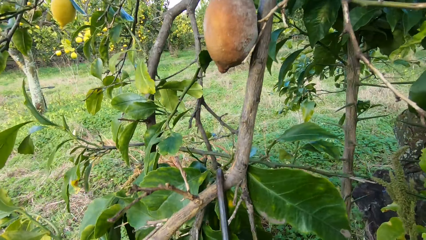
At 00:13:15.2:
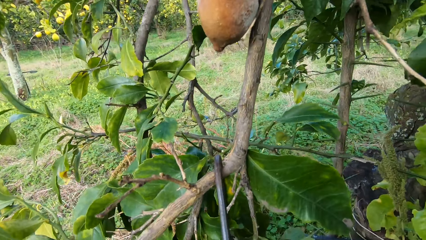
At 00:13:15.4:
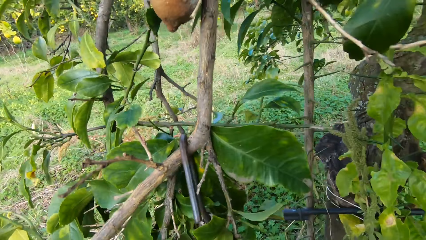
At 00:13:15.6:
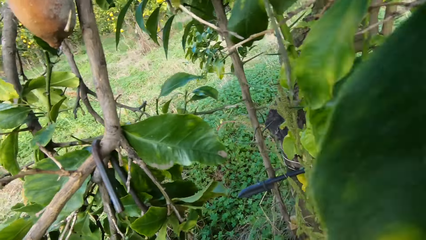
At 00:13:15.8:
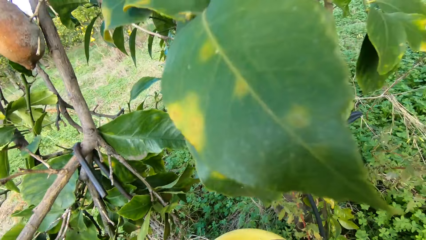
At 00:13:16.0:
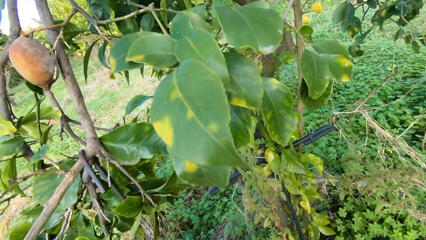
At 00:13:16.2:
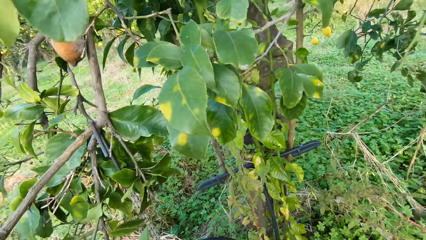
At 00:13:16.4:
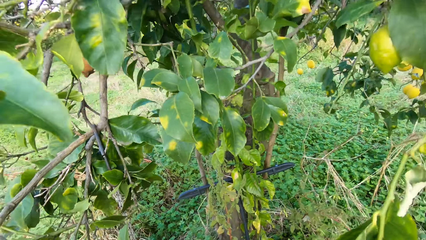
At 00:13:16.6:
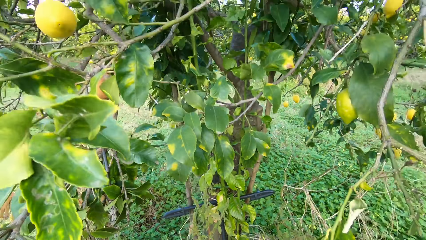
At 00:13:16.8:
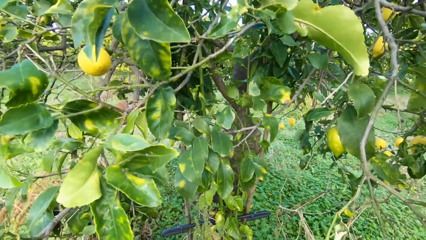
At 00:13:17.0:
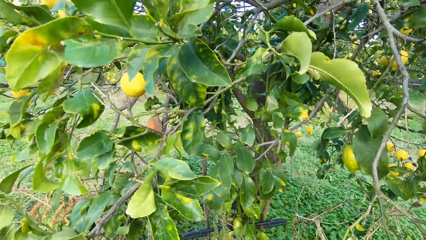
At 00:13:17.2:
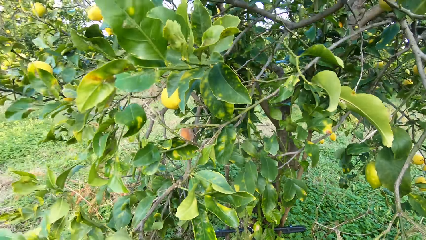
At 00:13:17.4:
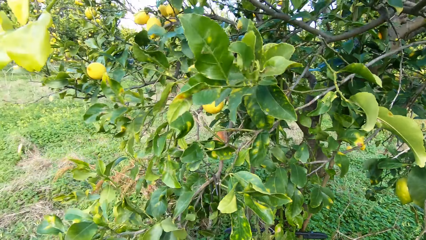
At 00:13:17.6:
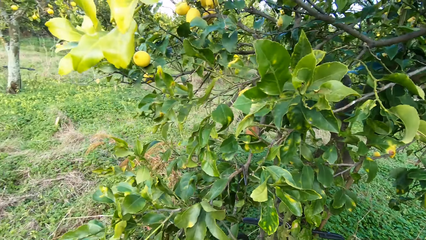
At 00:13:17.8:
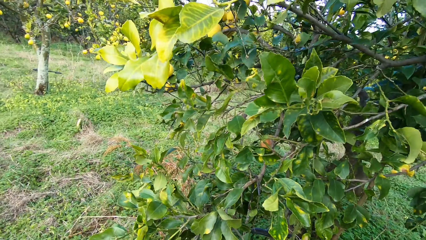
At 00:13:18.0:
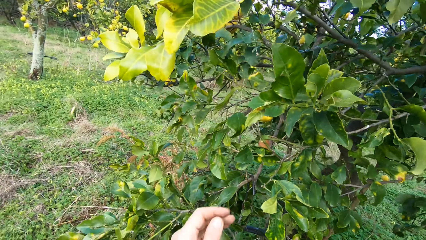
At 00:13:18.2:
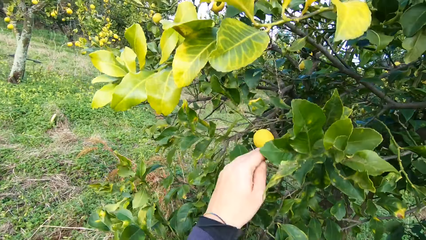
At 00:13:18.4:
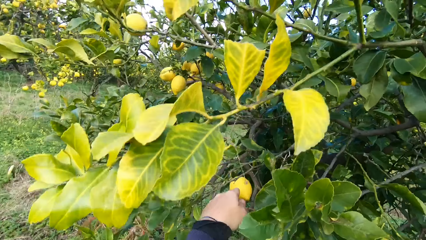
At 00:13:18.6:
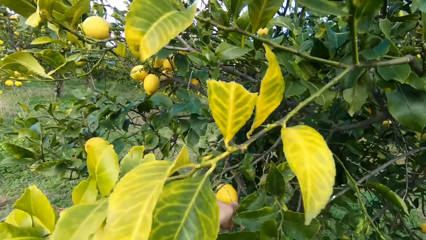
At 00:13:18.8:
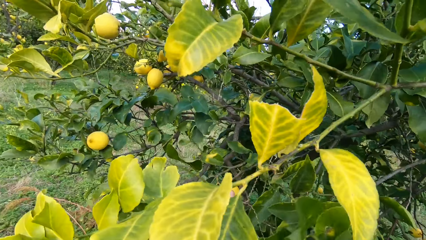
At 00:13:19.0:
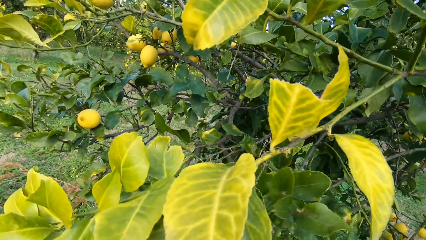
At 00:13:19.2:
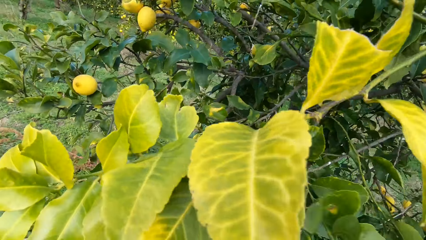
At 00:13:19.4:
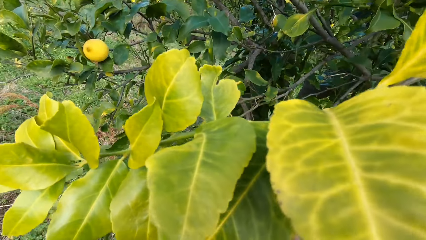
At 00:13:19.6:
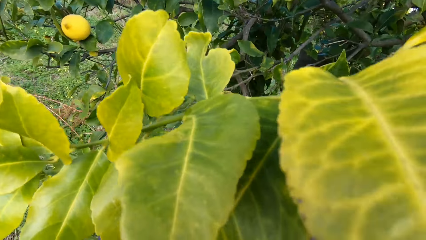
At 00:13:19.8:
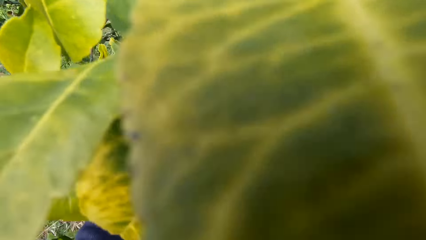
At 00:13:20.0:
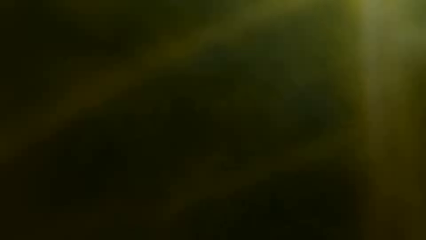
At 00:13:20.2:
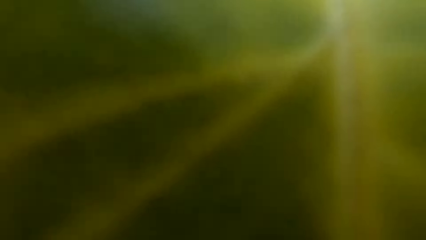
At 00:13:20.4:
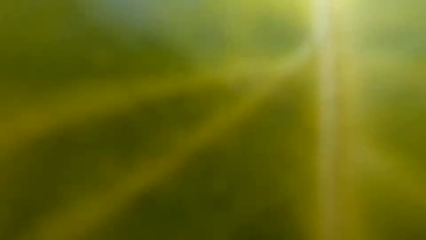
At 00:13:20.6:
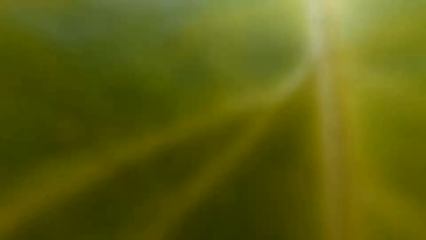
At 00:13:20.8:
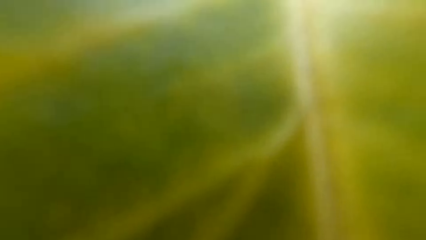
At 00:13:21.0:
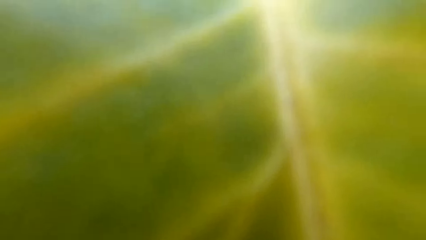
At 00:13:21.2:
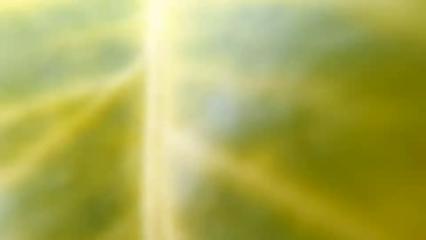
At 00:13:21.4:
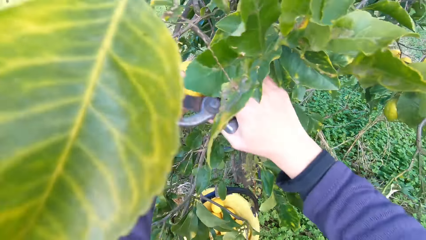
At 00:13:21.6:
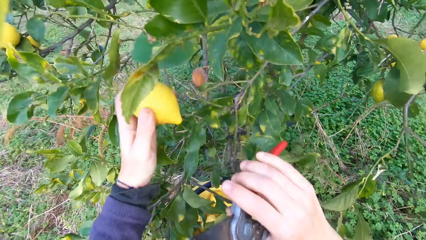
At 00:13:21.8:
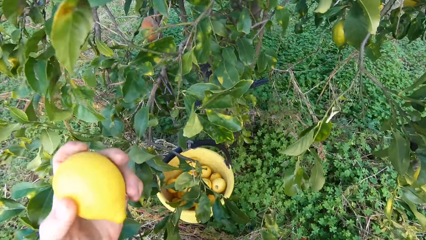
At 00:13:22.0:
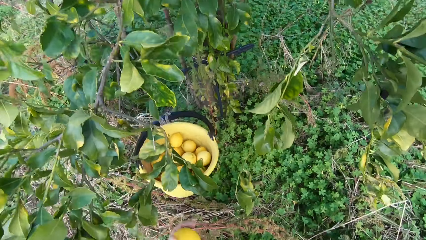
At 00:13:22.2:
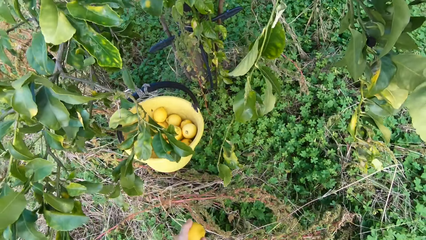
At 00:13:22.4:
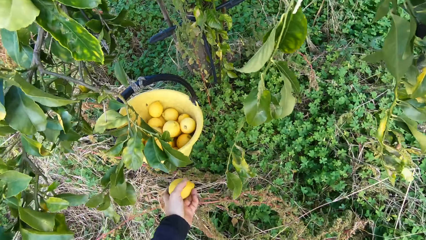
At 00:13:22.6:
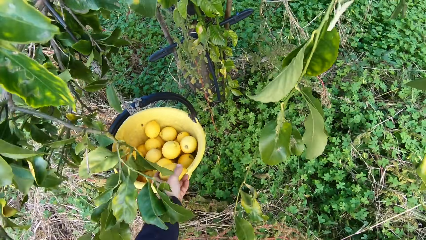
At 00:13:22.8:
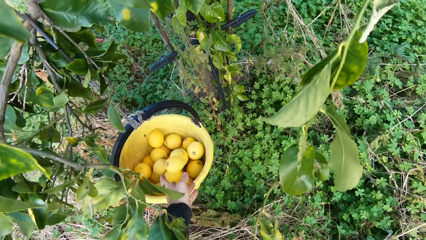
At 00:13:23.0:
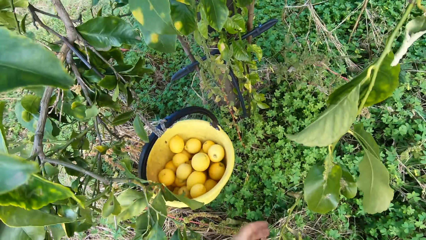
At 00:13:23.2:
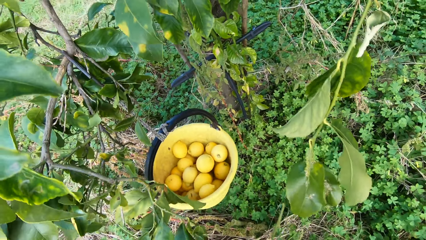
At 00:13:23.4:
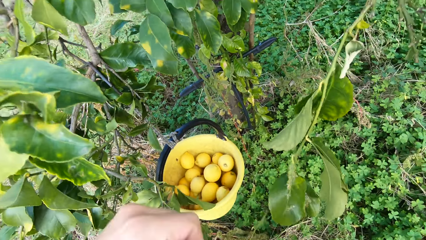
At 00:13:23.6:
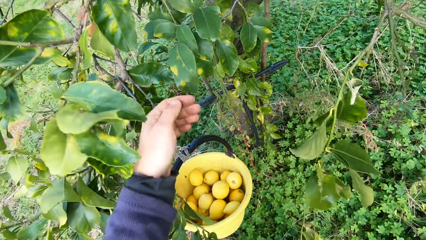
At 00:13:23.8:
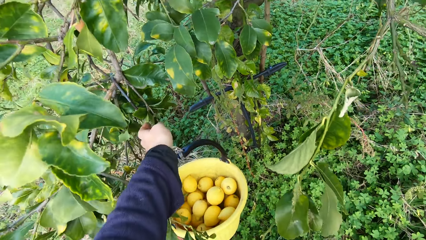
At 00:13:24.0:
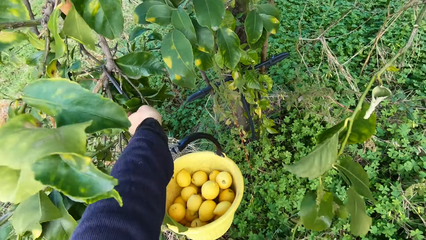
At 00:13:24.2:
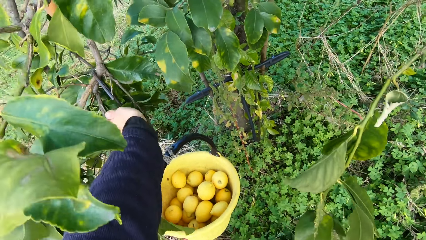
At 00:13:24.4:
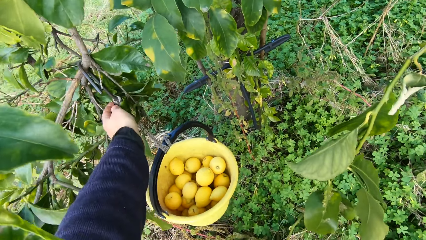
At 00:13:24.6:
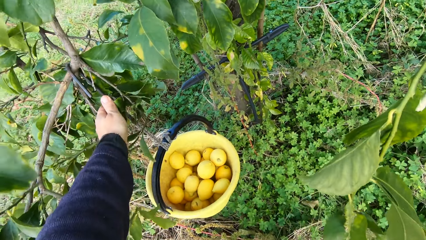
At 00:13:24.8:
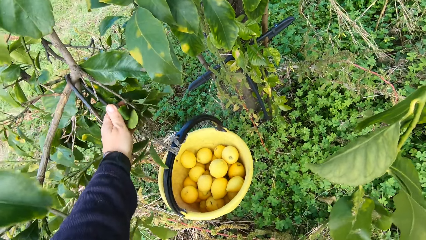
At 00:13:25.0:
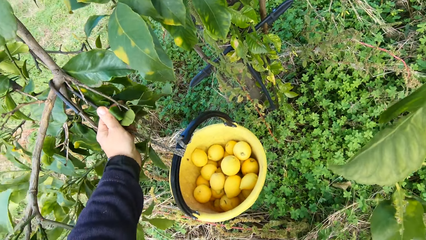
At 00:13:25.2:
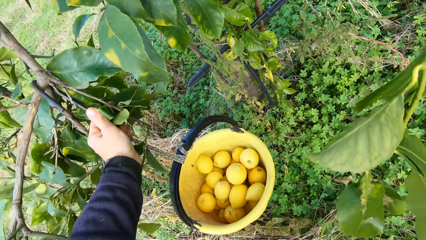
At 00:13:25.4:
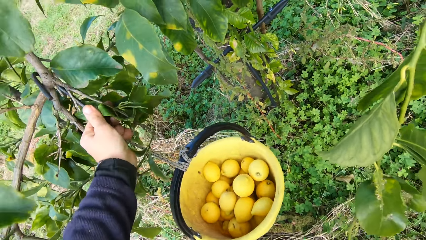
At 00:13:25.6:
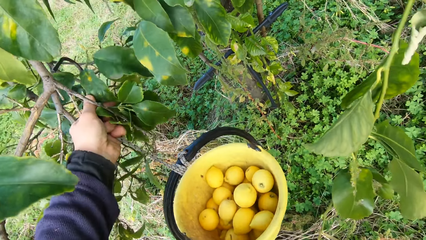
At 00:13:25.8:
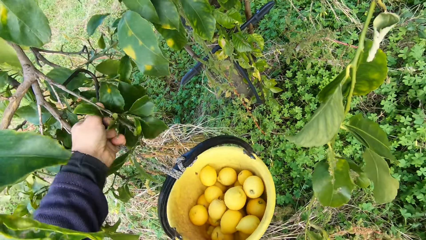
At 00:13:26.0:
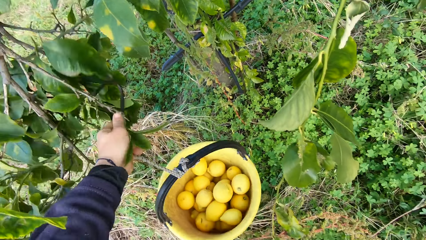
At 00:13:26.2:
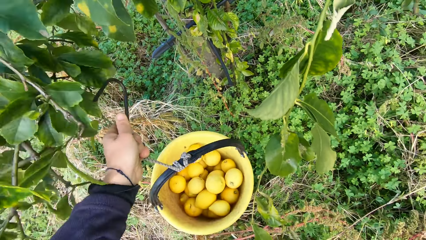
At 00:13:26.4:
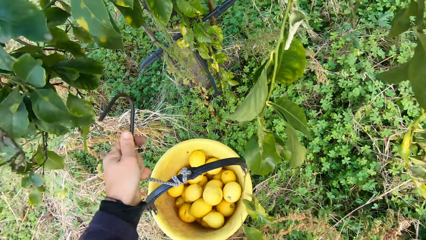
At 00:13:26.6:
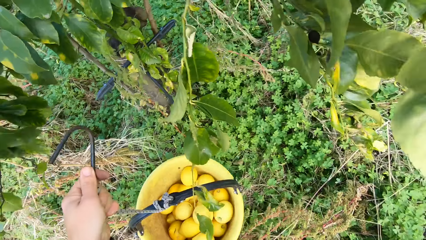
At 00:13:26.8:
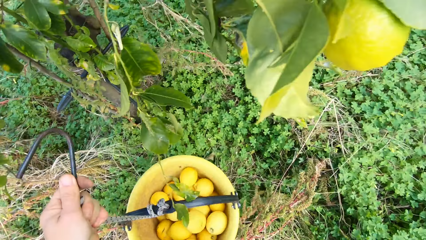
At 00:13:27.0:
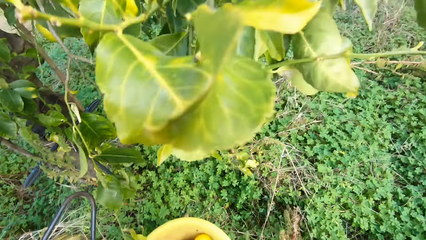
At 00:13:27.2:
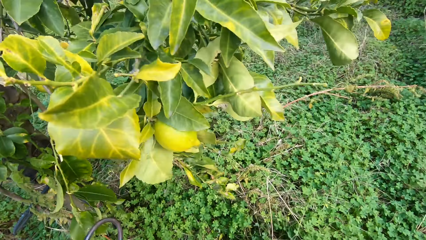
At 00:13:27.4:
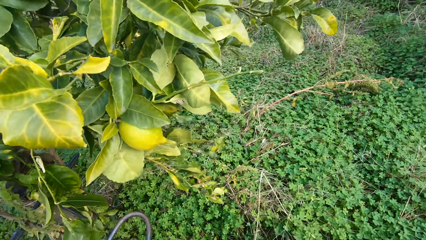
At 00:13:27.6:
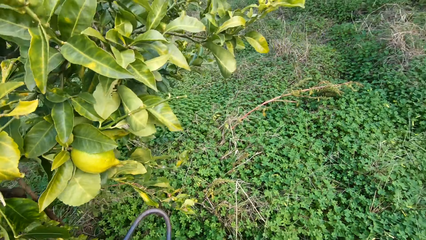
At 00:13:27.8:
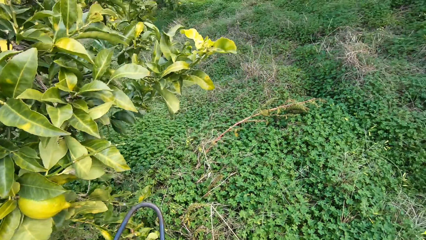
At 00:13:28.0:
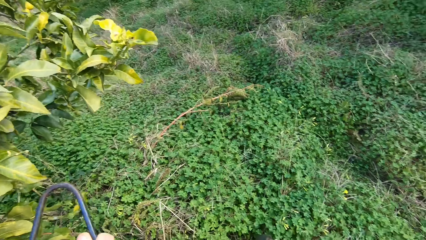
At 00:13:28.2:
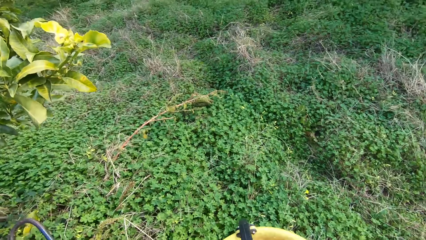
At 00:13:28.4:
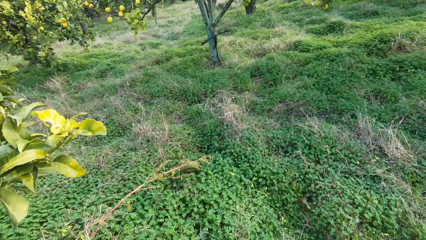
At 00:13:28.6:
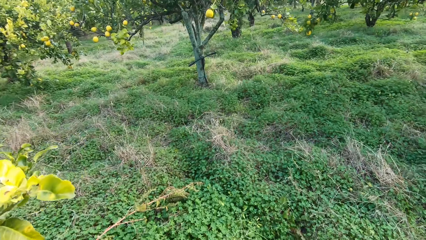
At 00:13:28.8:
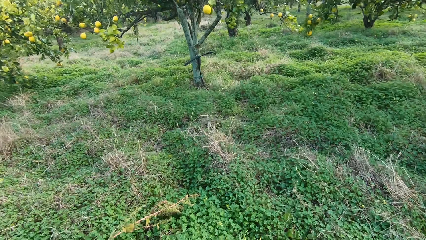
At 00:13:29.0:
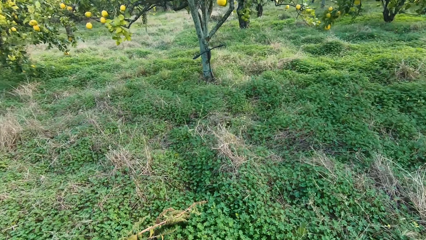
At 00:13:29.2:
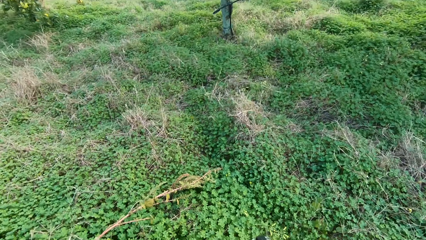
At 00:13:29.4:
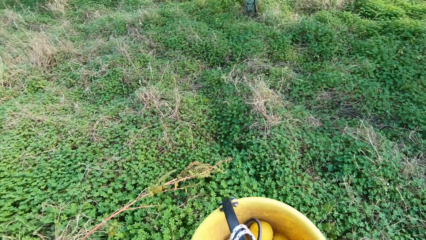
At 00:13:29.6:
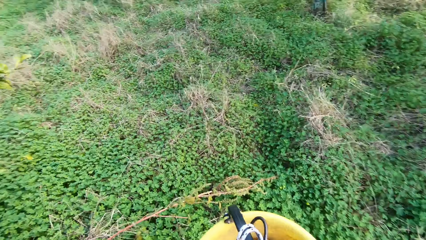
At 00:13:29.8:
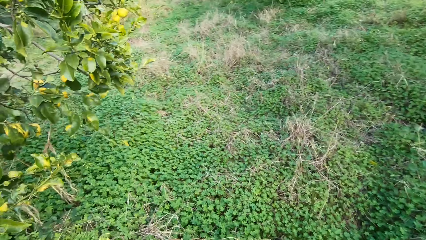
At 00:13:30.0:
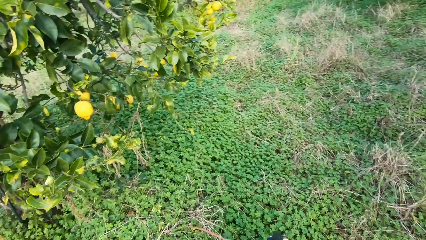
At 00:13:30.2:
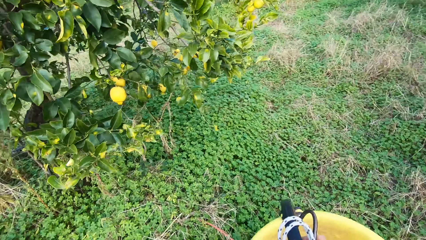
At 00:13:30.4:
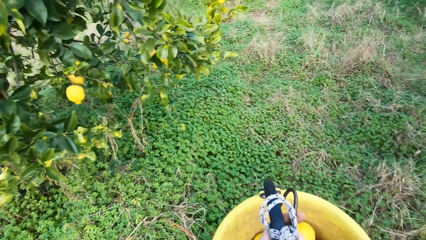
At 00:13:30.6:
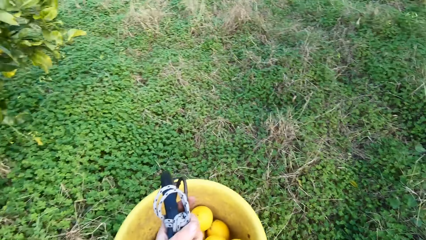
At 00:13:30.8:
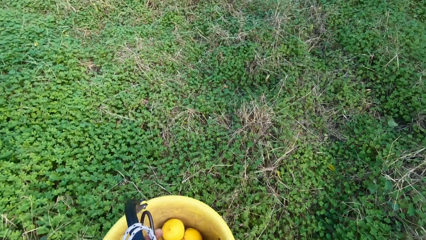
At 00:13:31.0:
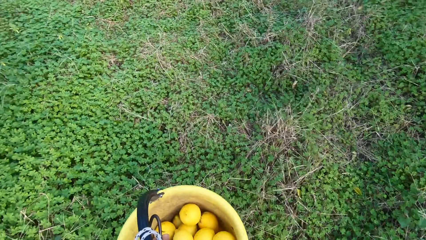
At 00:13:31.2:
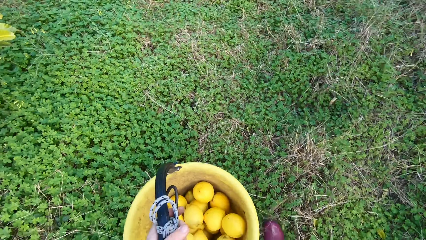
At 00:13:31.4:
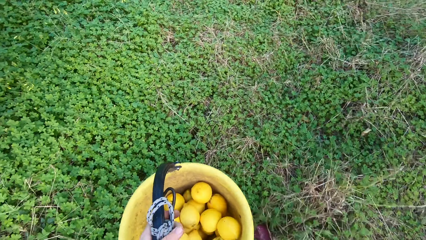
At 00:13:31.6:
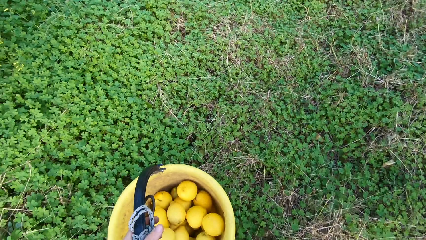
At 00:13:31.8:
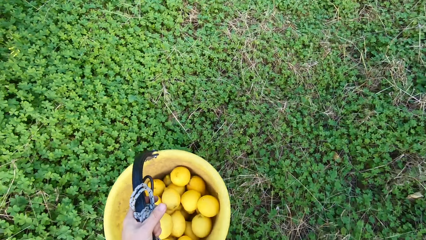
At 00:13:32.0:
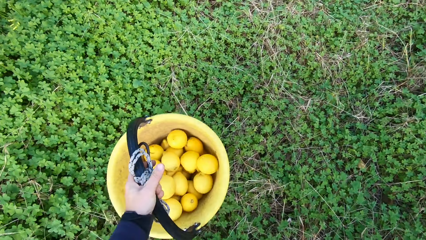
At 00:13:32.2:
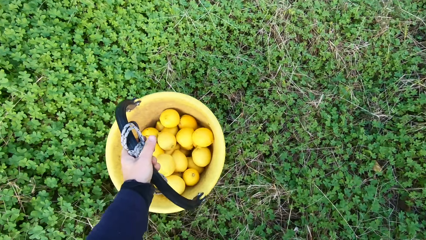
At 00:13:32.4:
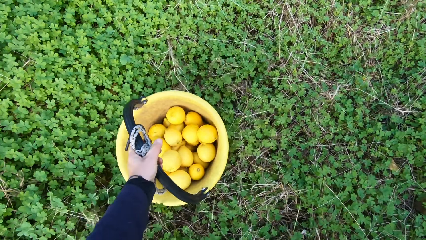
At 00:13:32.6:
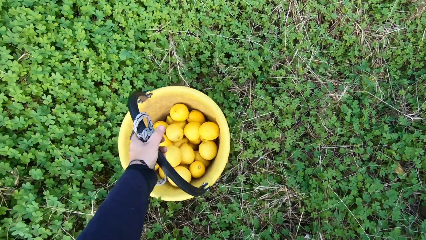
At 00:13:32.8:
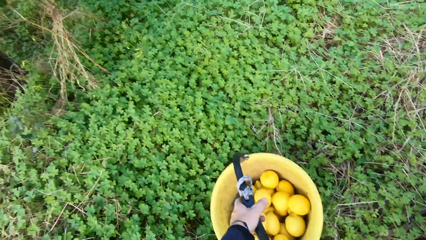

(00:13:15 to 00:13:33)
The camera wearer holds a lemon. They cut the lemon using a pruning shear. They pluck another lemon from the tree with the plier. They throw the lemon into the bucket. They put the lemon in the bucket. They unhook the bucket with the lemon from the tree branch and carry the bucket. They walk in the farm towards another tree with the bucket.
